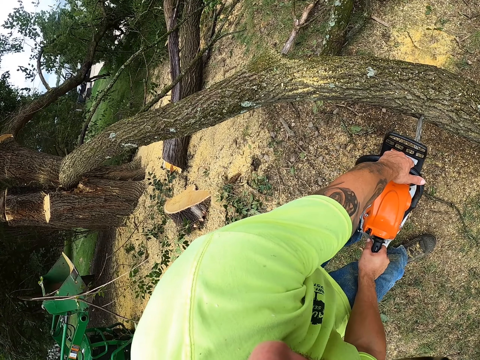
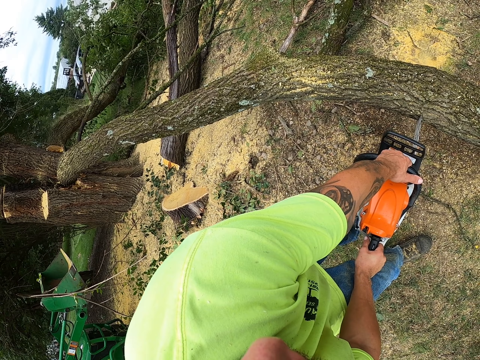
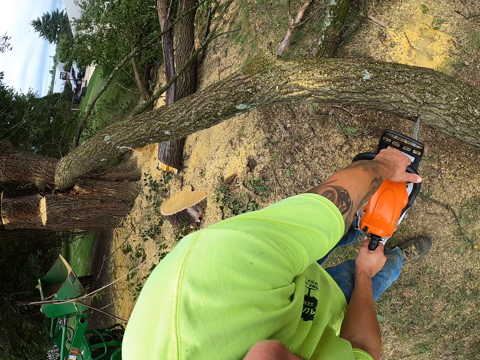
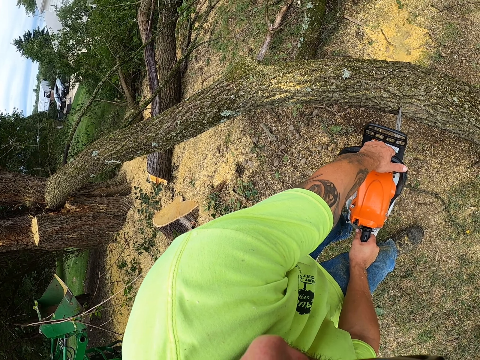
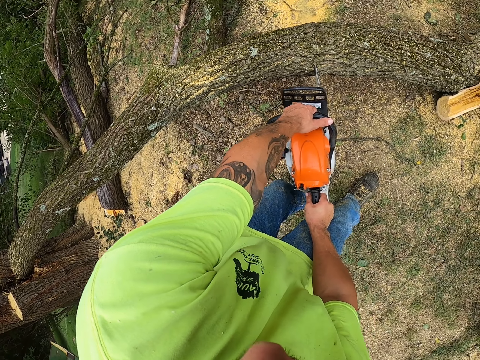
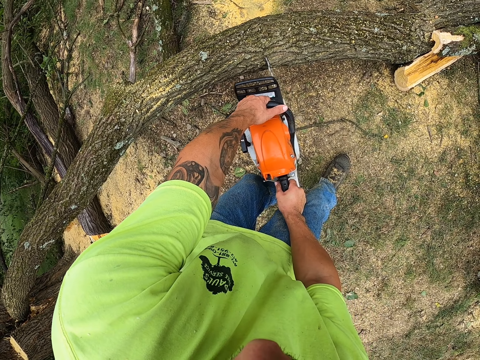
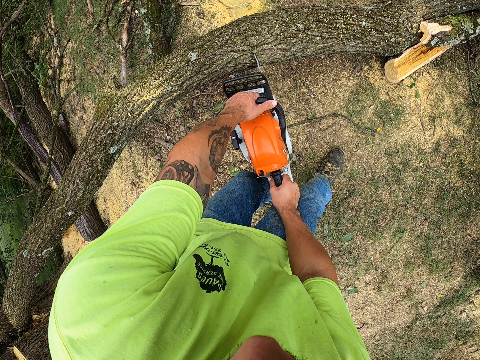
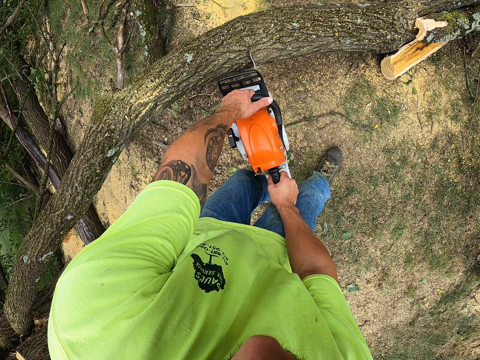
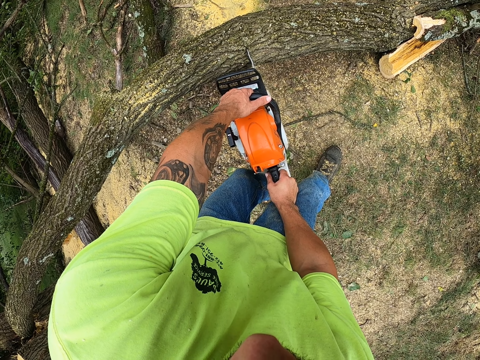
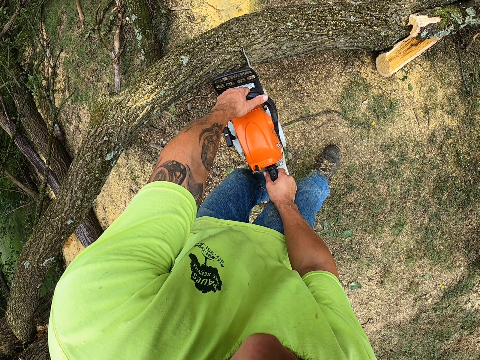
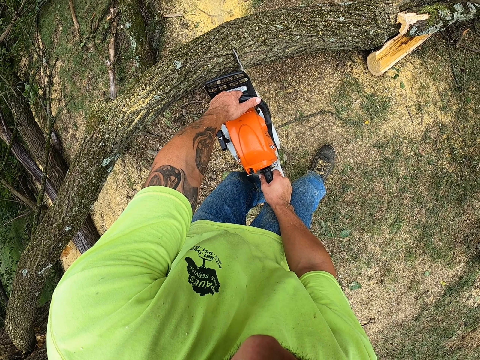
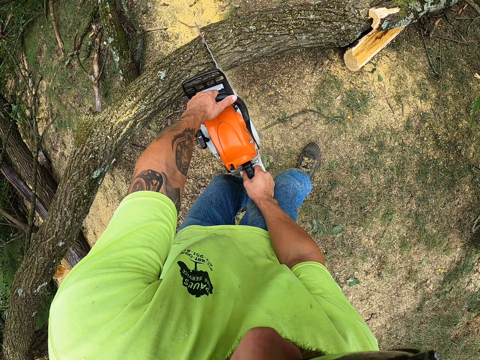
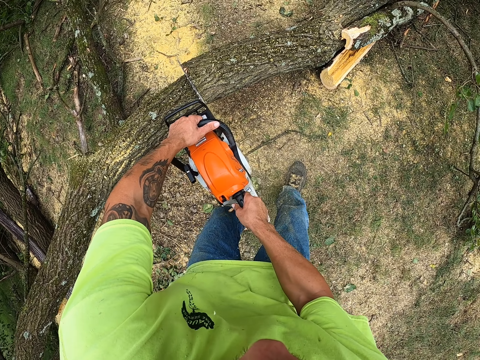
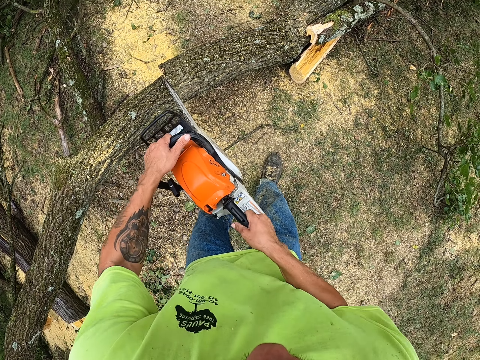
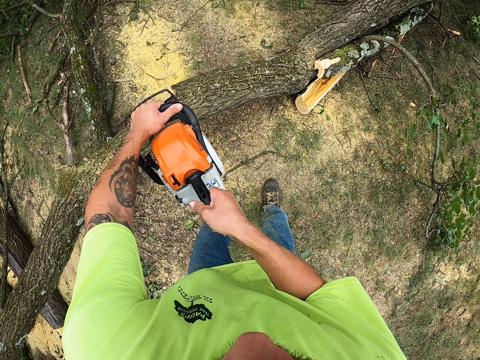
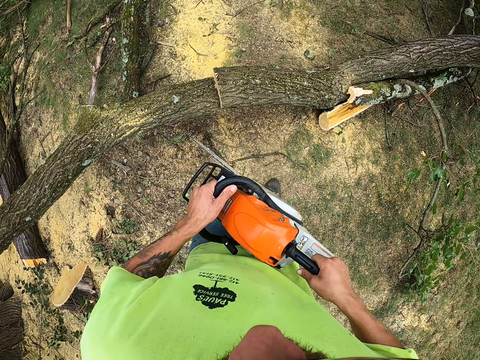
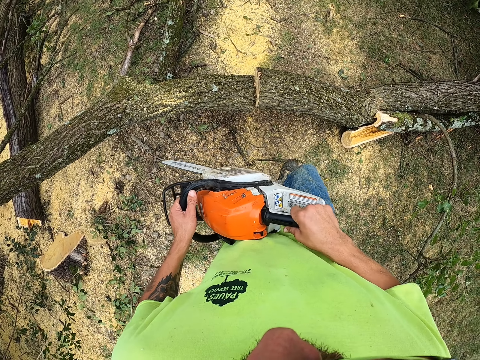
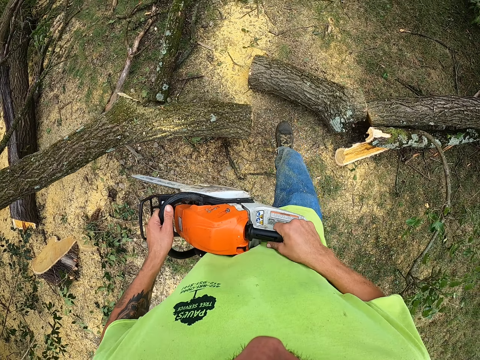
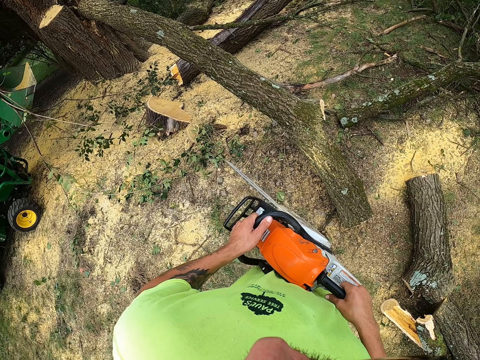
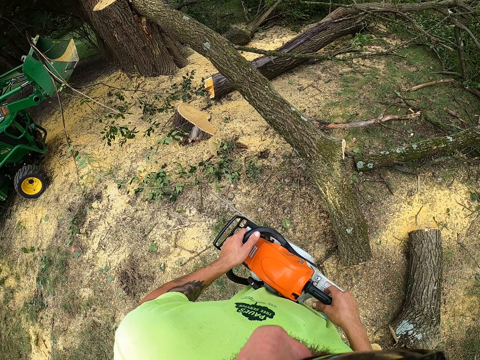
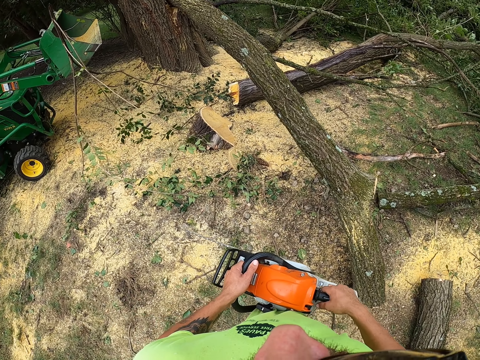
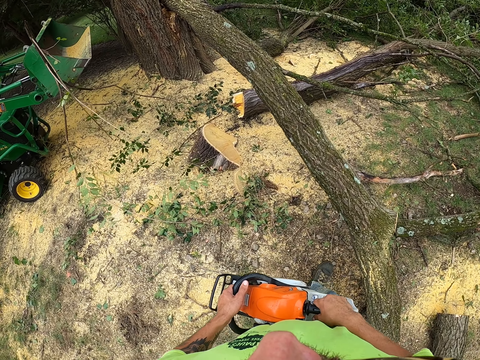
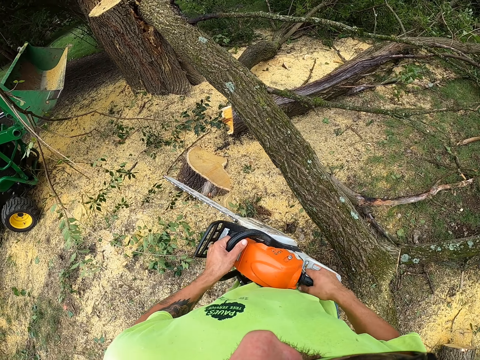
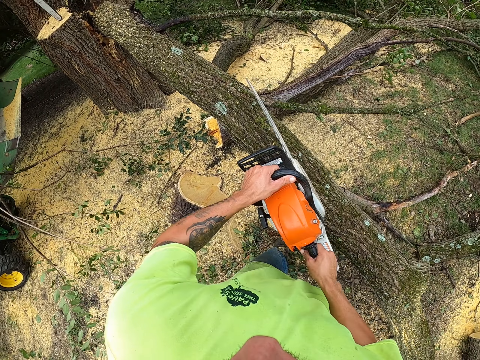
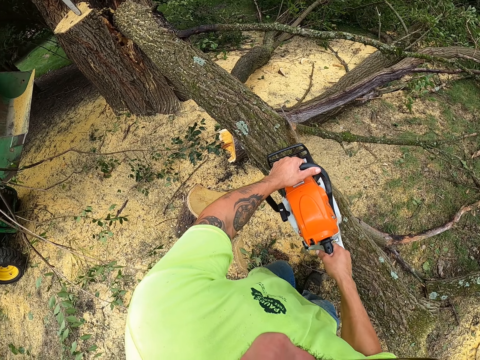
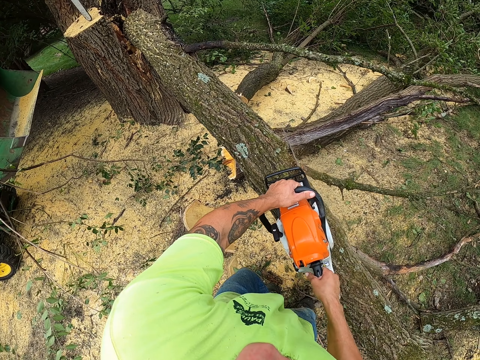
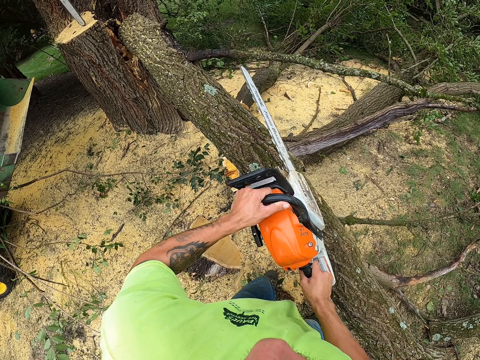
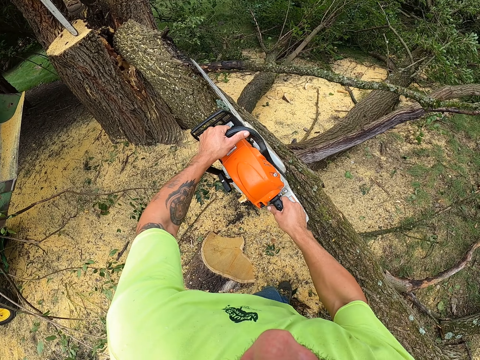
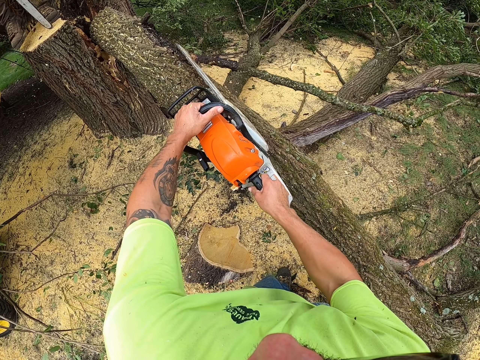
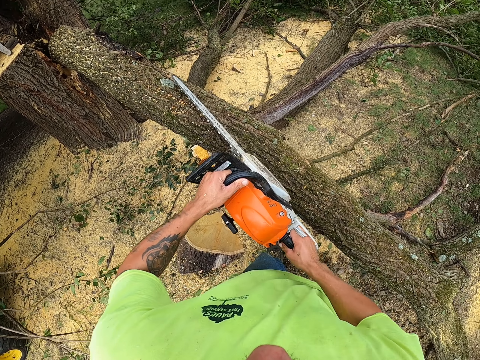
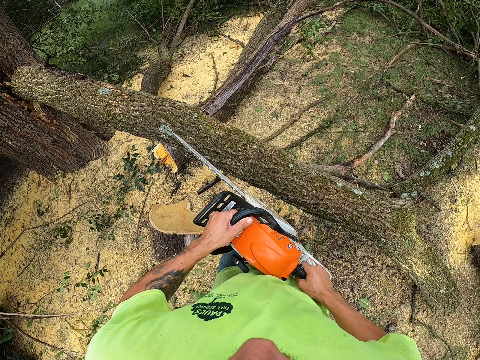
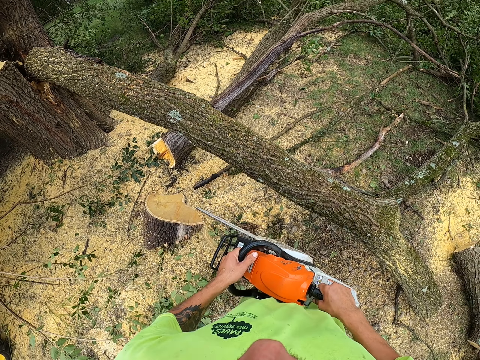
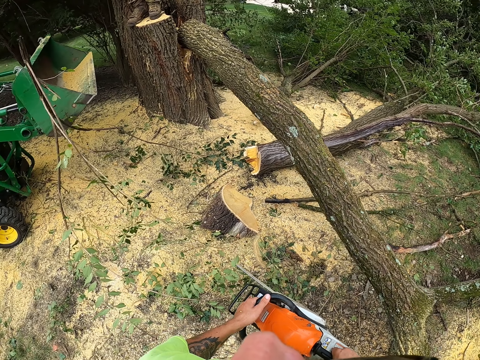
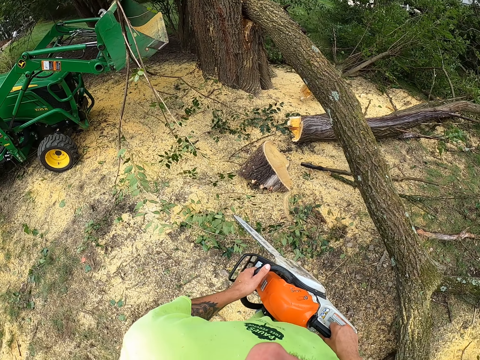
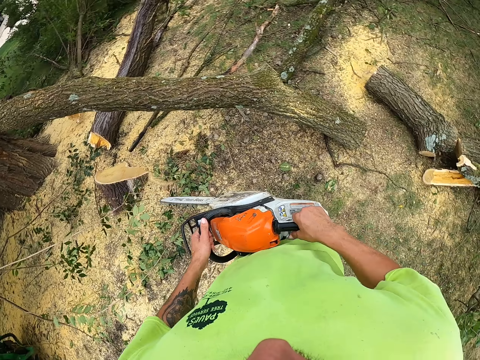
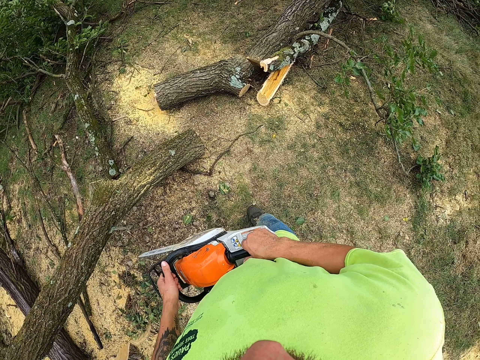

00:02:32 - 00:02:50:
The camera wearer cuts a branch with a saw. He pushes the tree with his right leg. He kicks a log. He cuts two branches off the tree with the chain saw in both hands. He cuts a branch with the chain saw. He holds the chain saw with both hands.

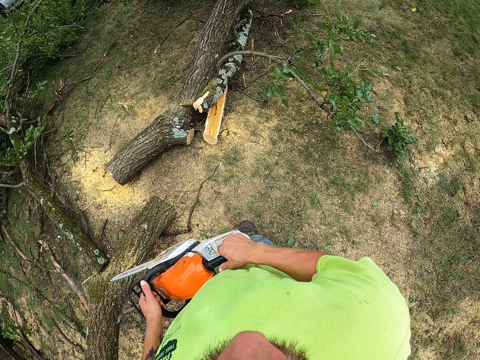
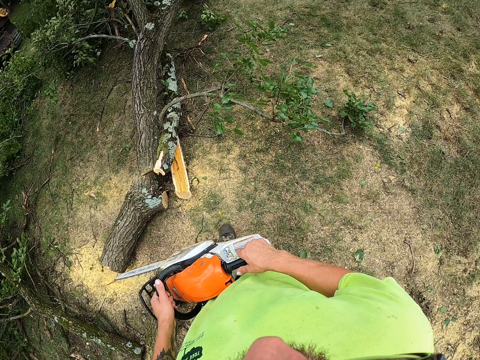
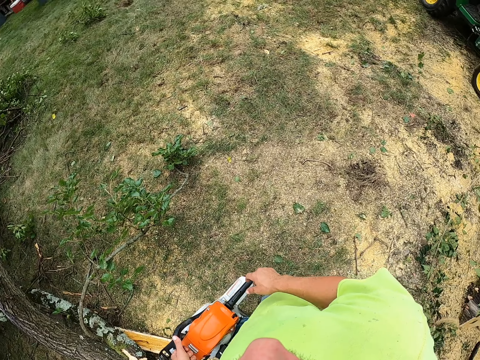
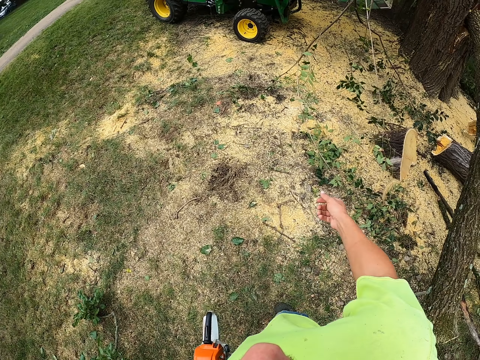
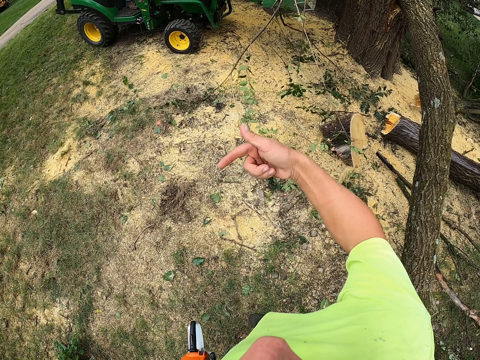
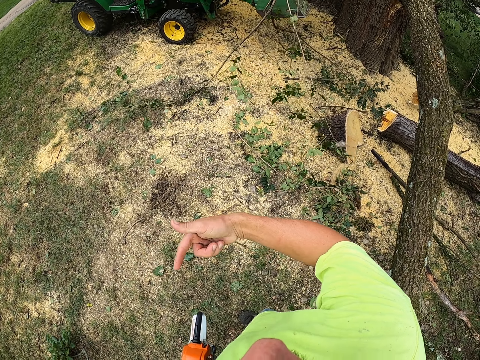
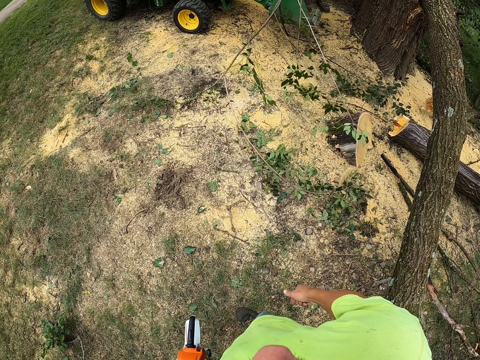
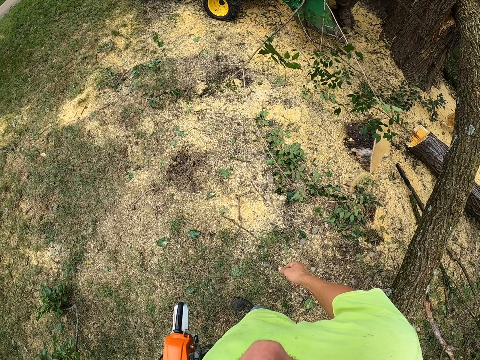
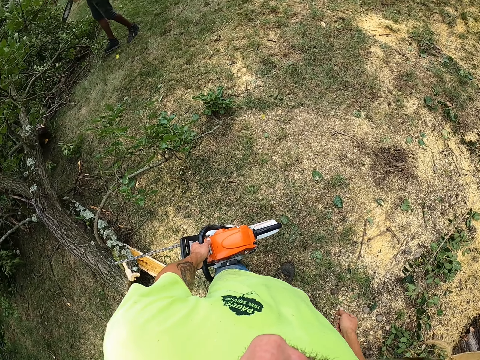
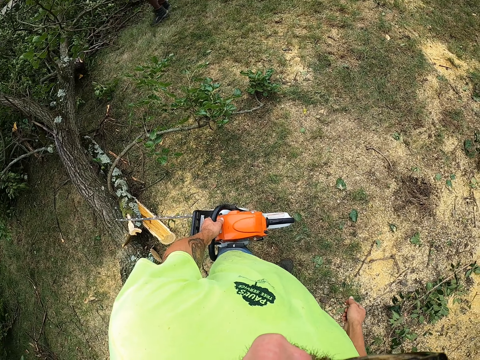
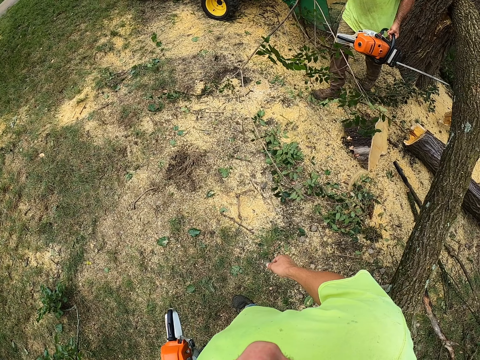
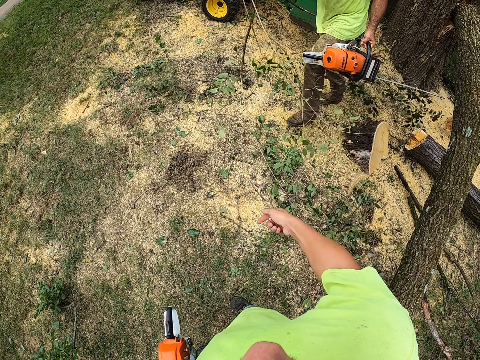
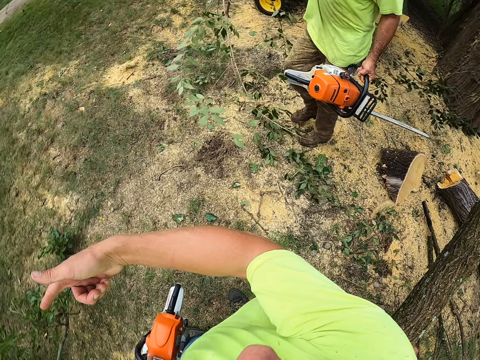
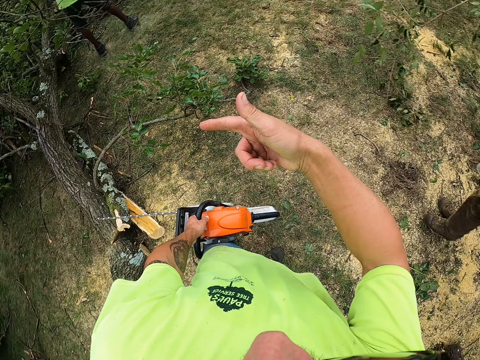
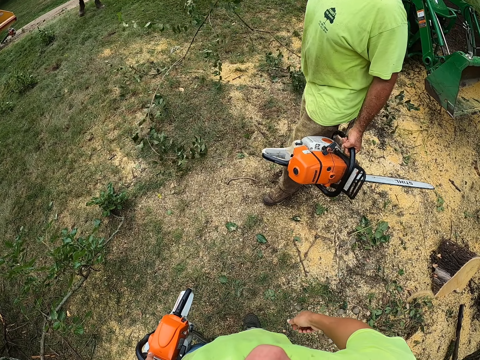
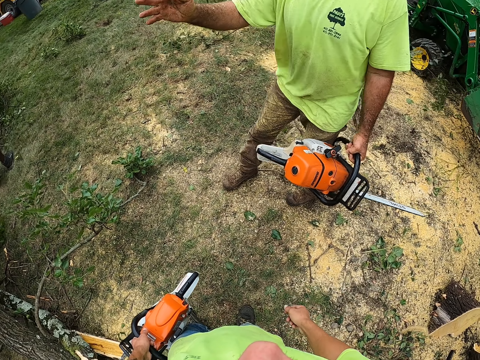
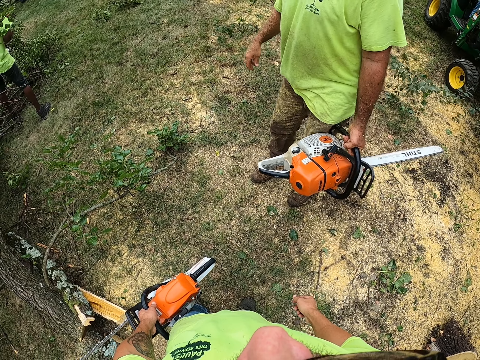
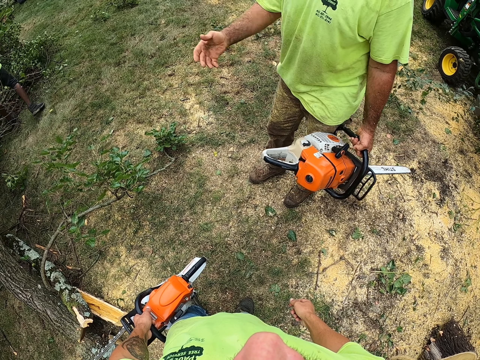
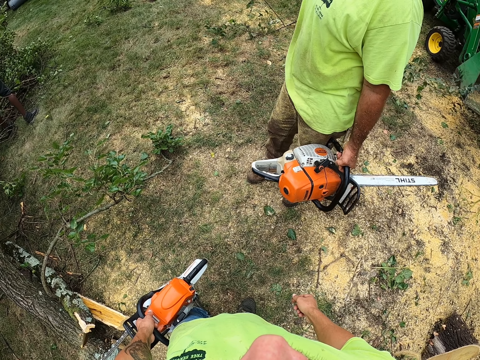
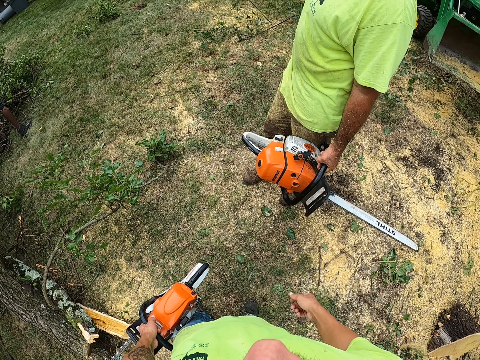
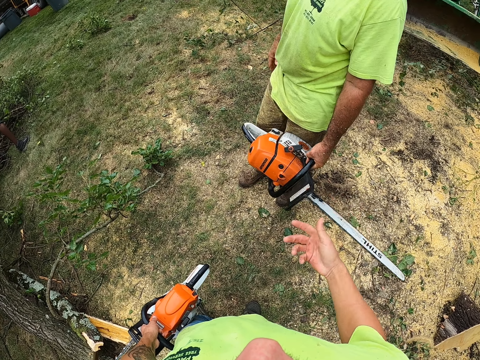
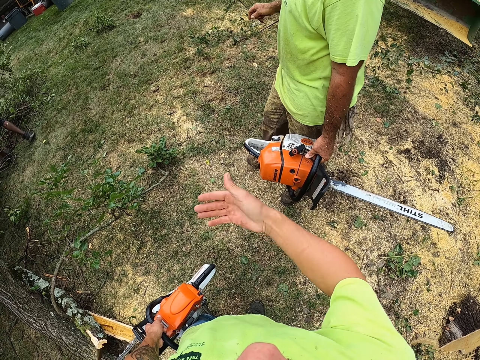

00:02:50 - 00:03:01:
The camera wearer holds the chain saw with his left hand. He walks around the garden, interacts with a man and points at a tree. The man holds a chain saw with his left hand.
